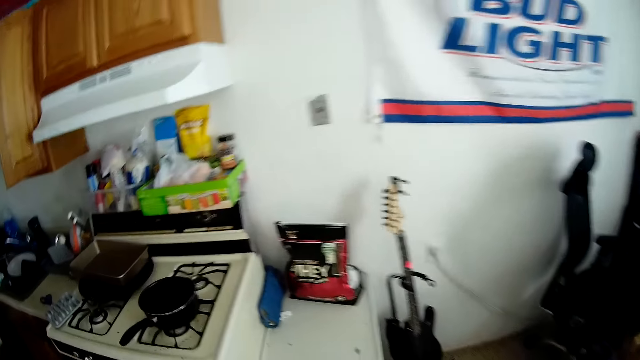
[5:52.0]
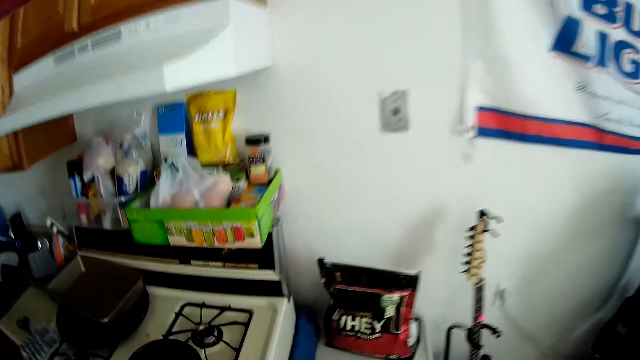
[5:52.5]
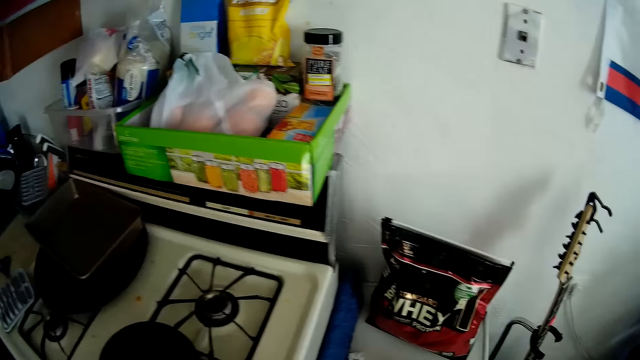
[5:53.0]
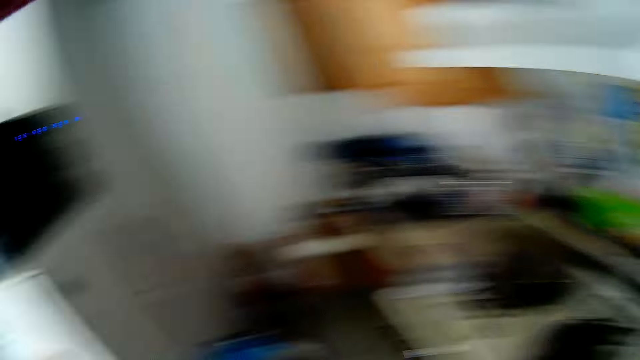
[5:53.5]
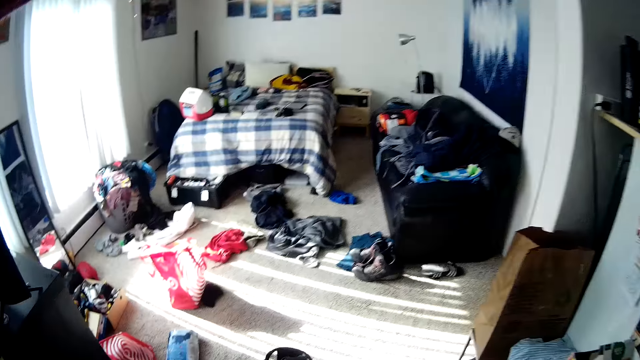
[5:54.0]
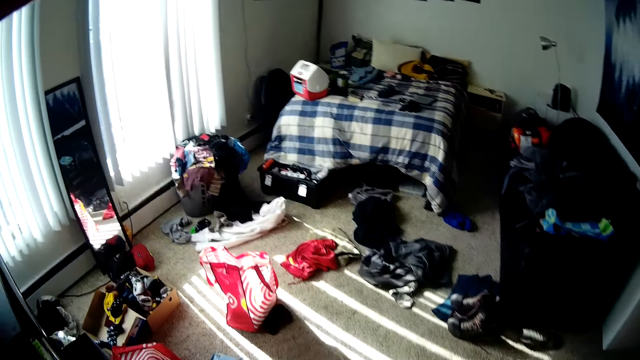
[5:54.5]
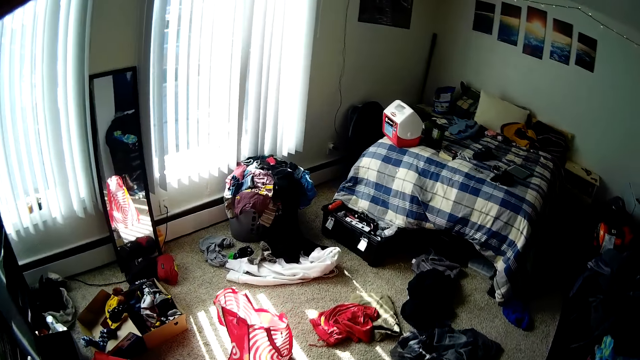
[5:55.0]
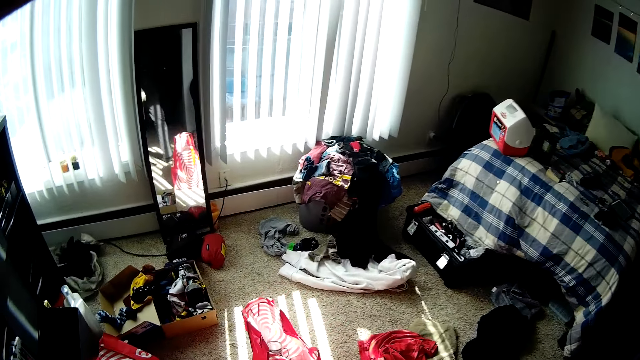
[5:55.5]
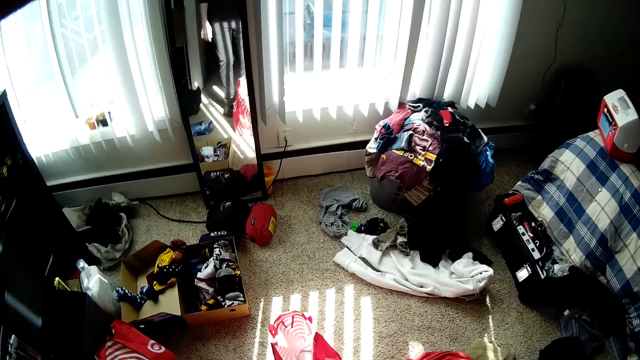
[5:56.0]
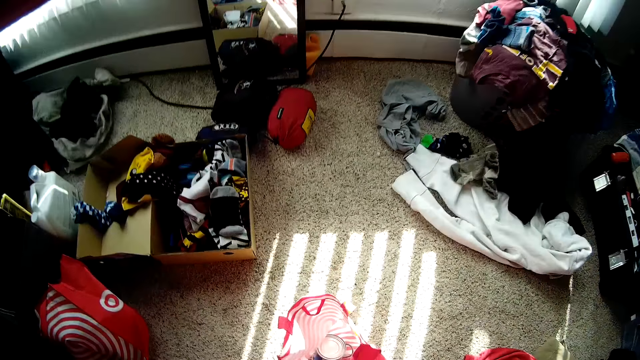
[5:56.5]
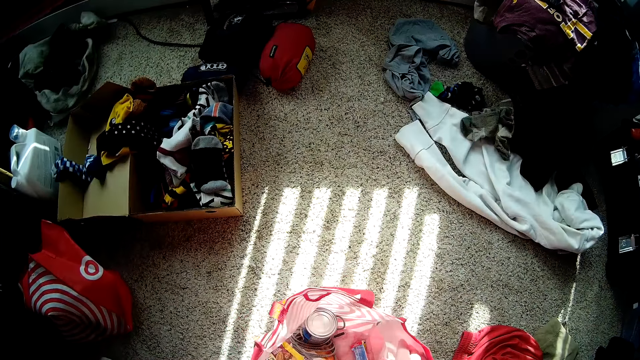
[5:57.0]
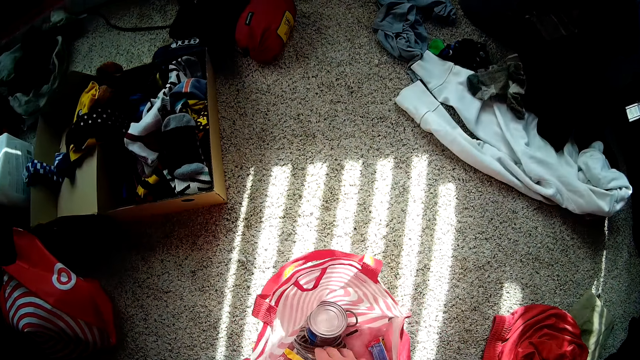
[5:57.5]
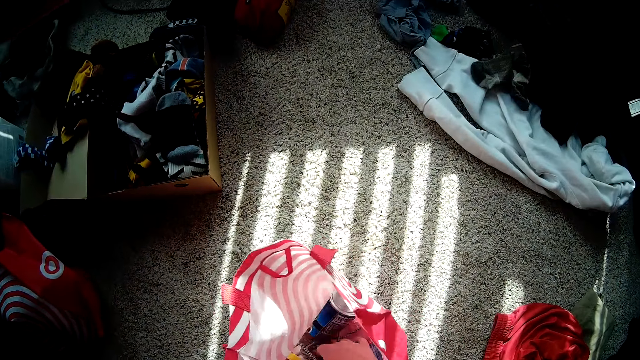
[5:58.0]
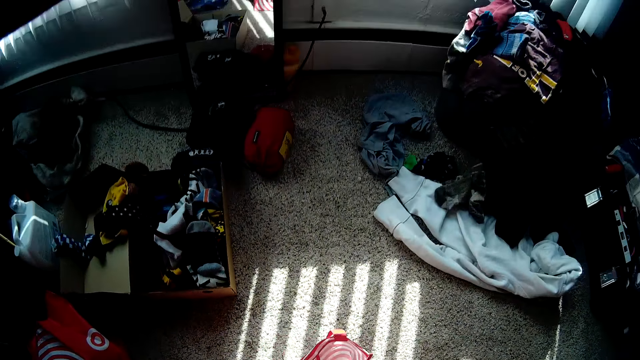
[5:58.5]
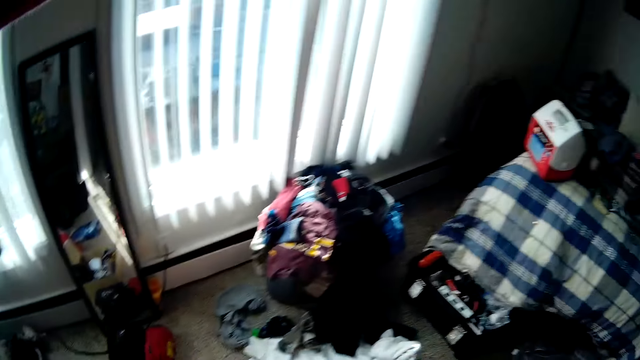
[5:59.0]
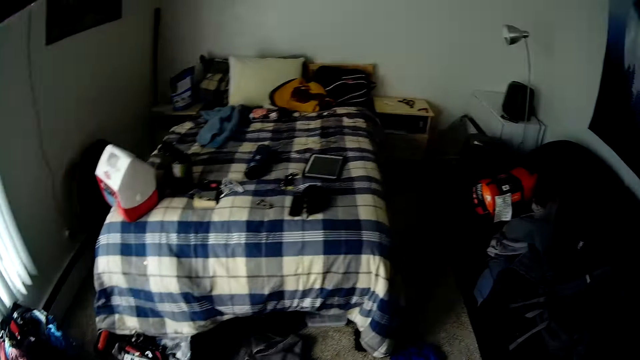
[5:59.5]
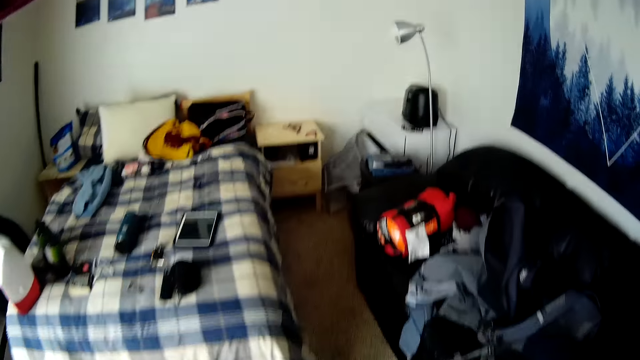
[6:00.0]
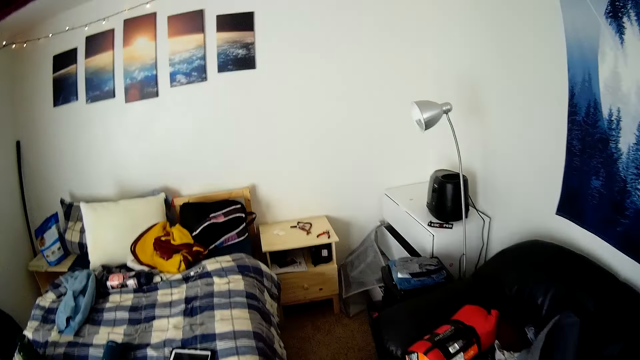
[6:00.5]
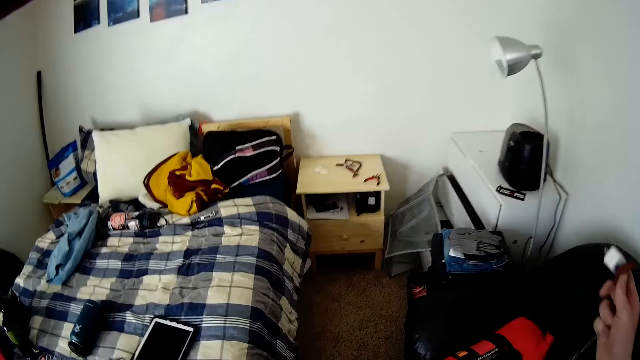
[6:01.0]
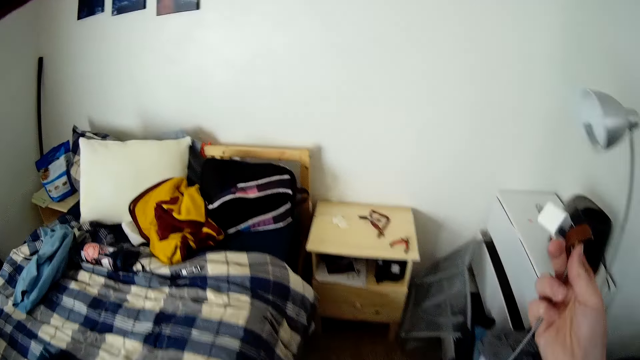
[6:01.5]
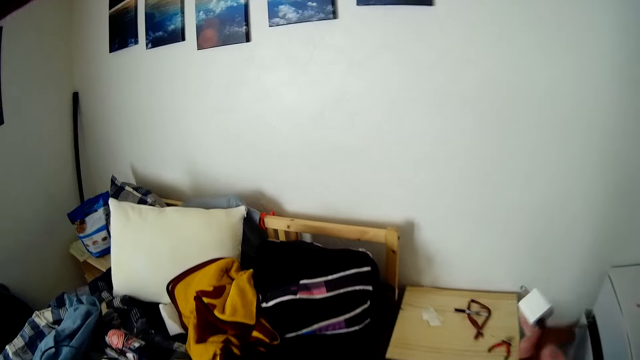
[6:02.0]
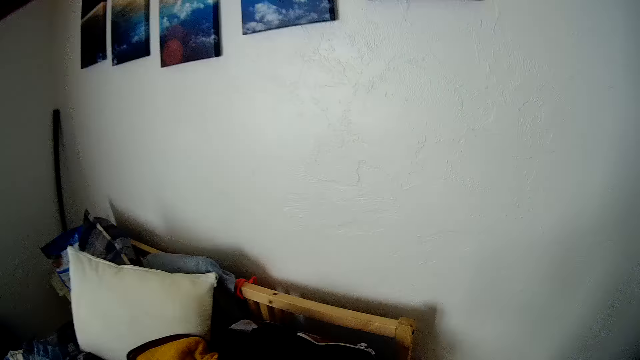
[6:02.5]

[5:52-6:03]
The camera wearer picks up a charger adapter from a fabric bag with his right hand. He walks around the room and stretches the charger adapter.

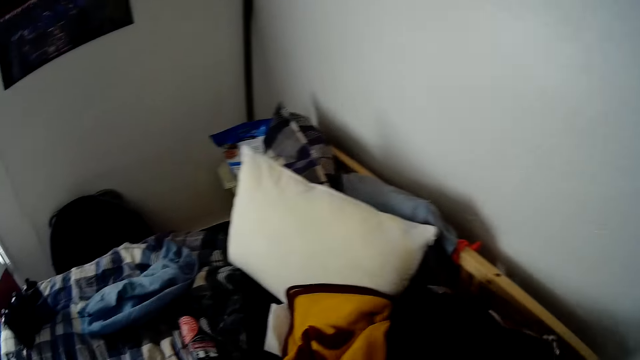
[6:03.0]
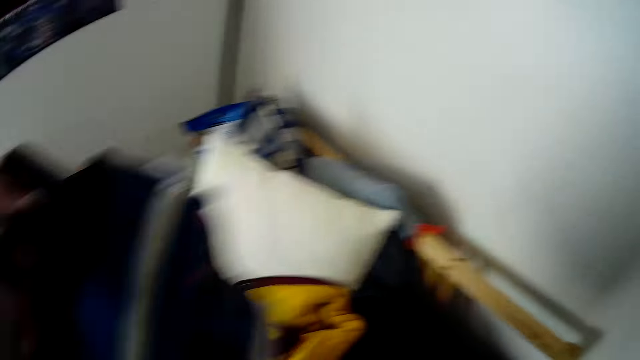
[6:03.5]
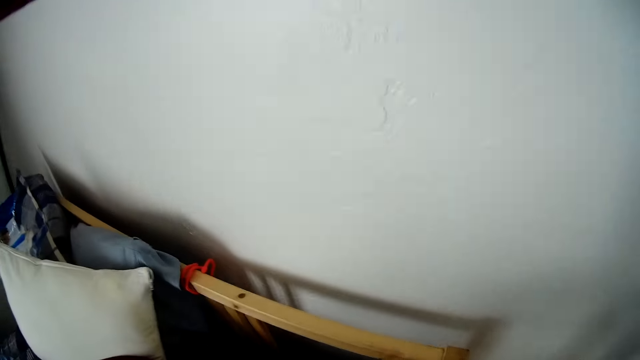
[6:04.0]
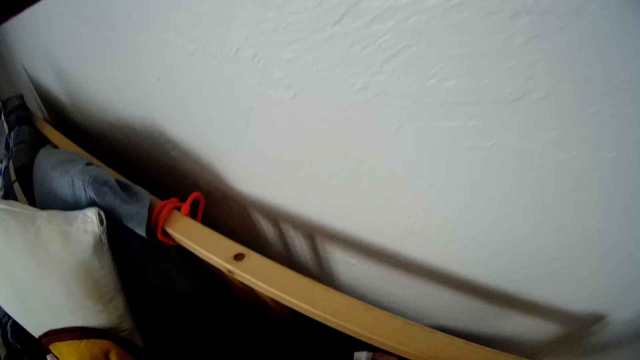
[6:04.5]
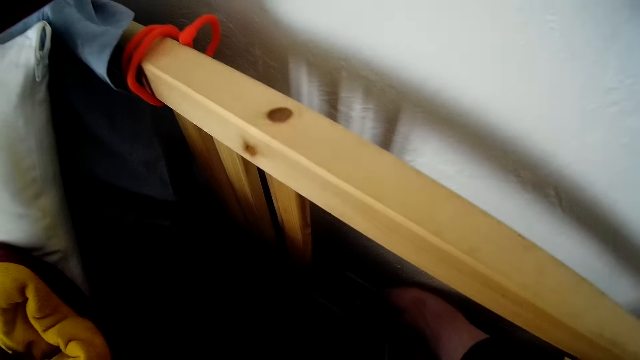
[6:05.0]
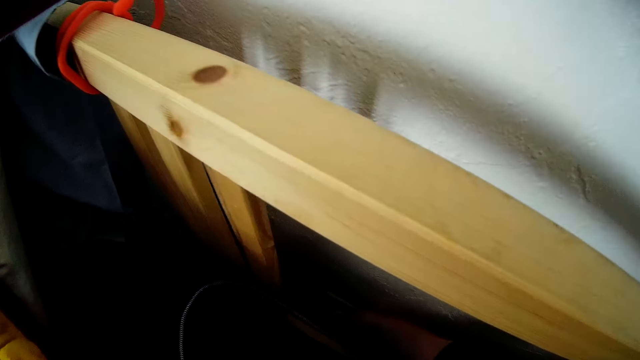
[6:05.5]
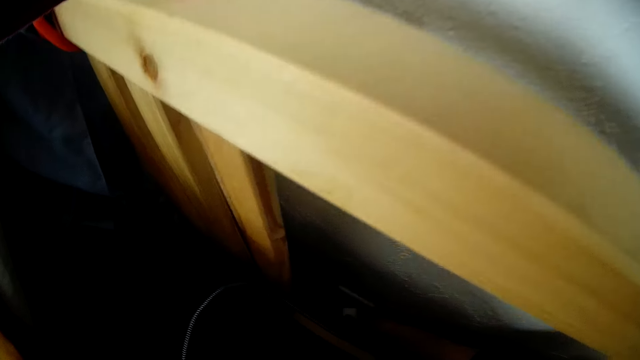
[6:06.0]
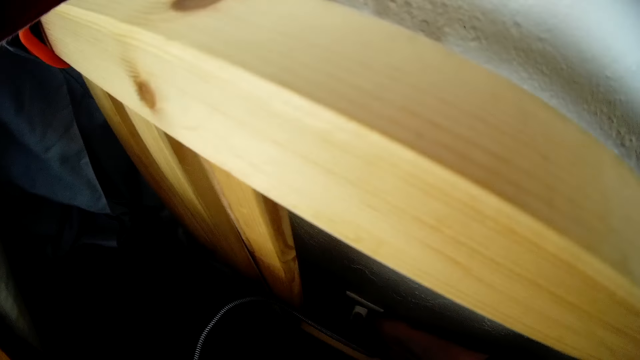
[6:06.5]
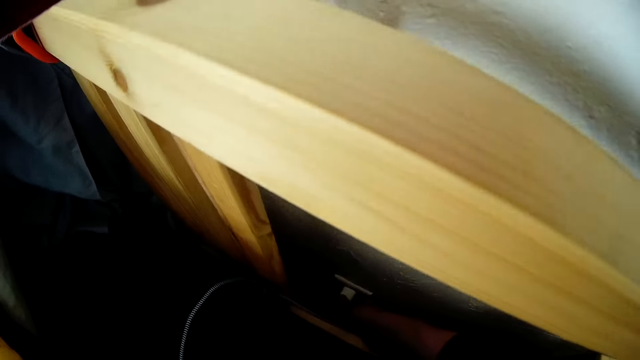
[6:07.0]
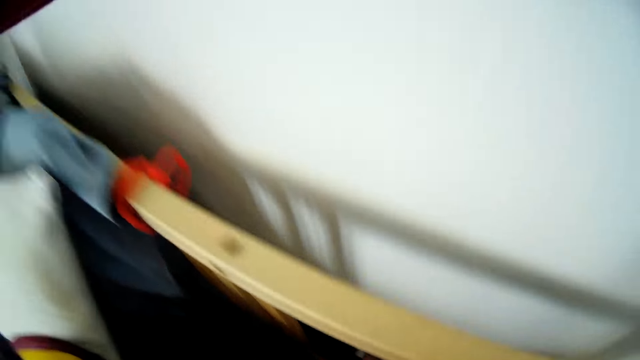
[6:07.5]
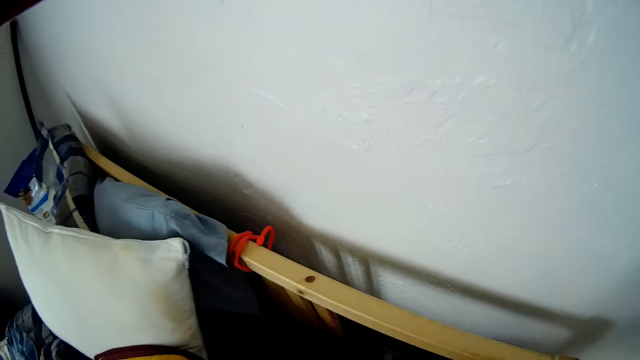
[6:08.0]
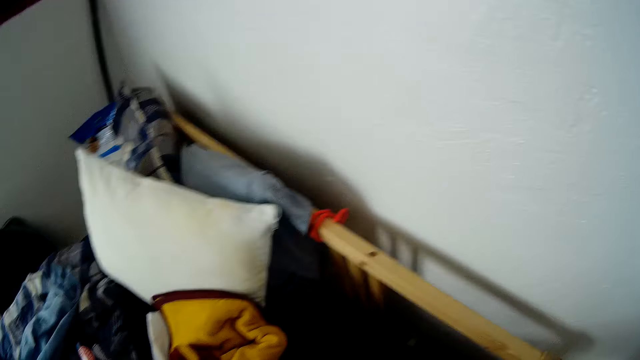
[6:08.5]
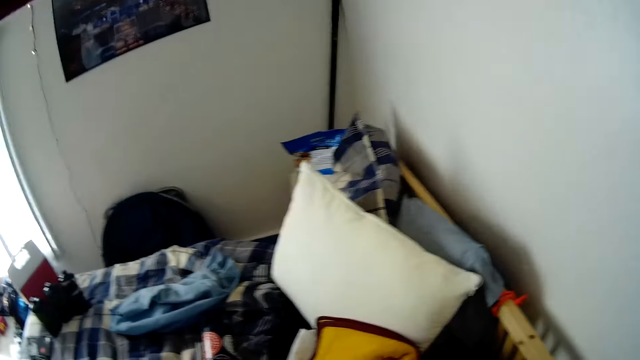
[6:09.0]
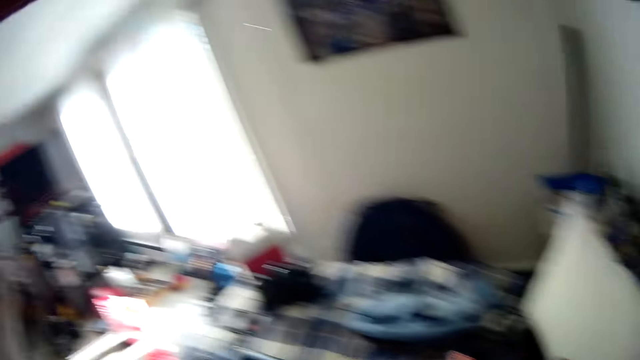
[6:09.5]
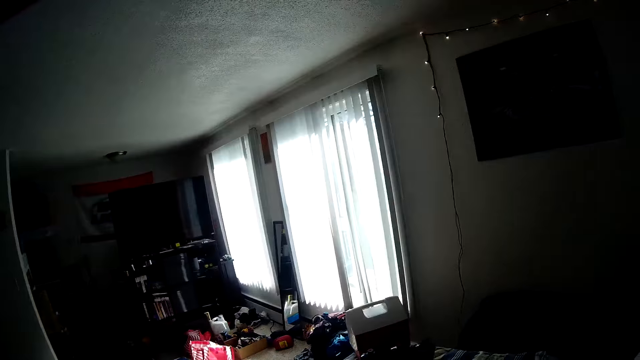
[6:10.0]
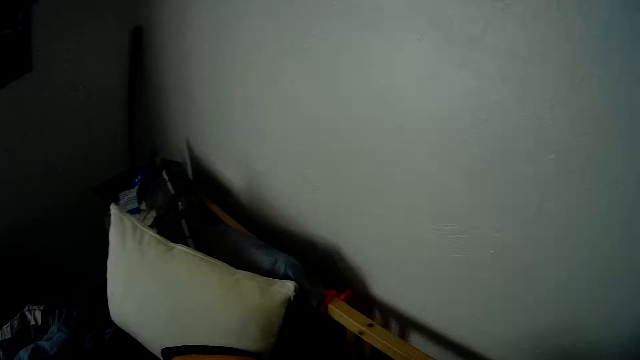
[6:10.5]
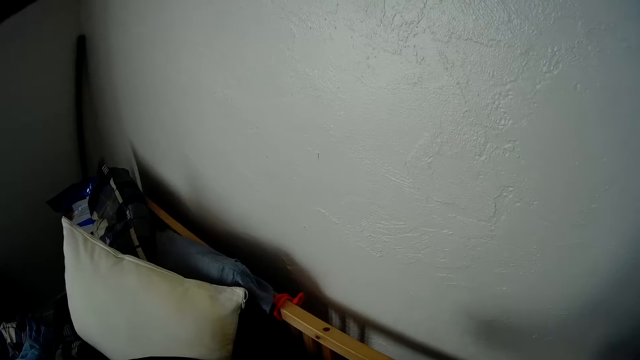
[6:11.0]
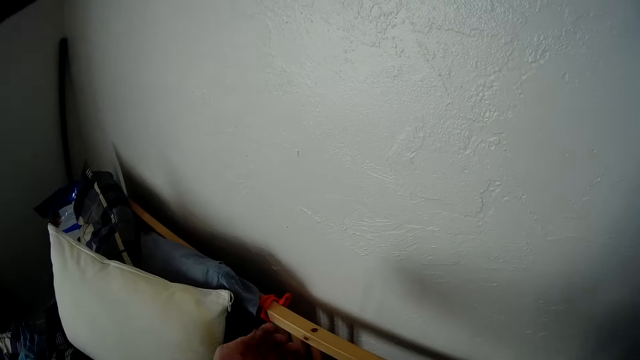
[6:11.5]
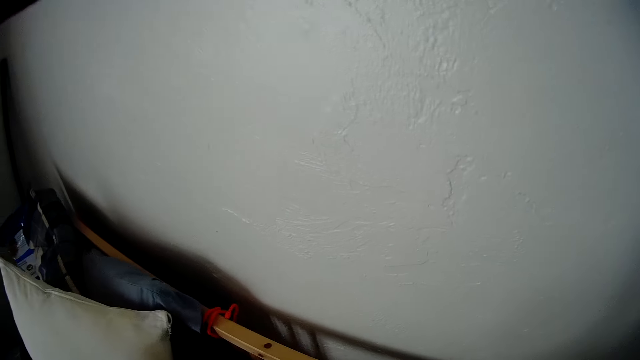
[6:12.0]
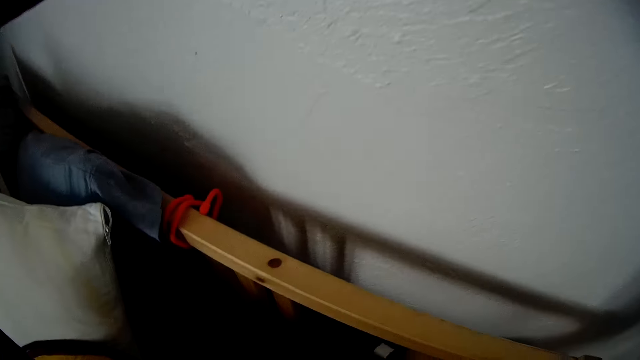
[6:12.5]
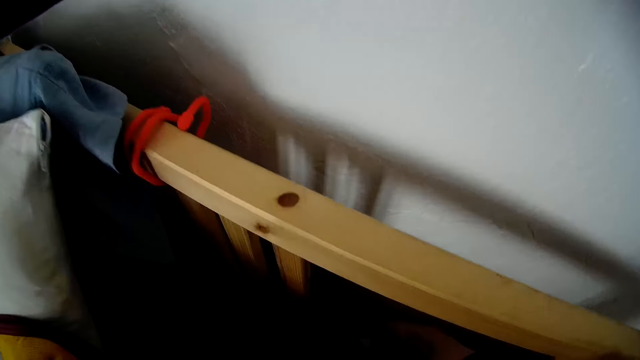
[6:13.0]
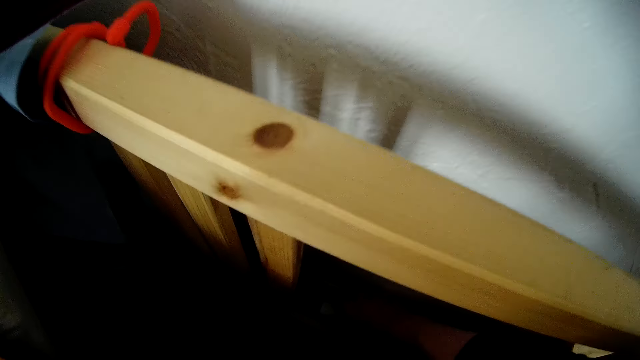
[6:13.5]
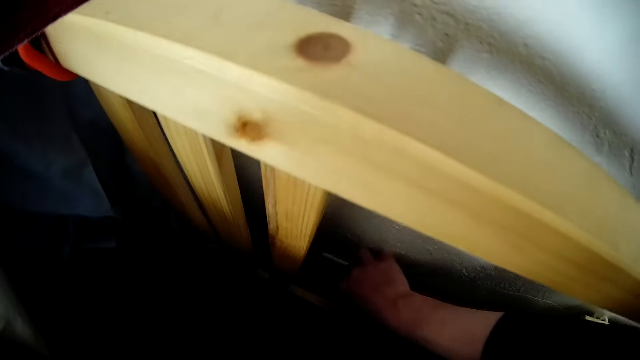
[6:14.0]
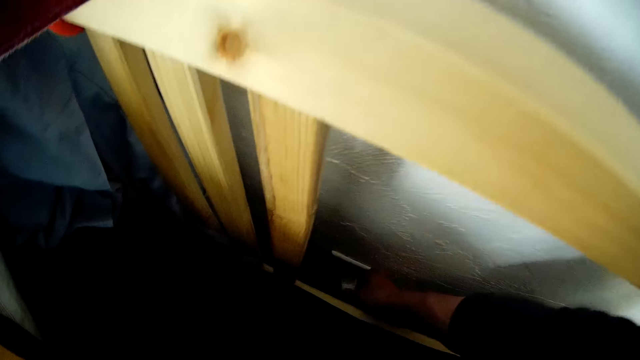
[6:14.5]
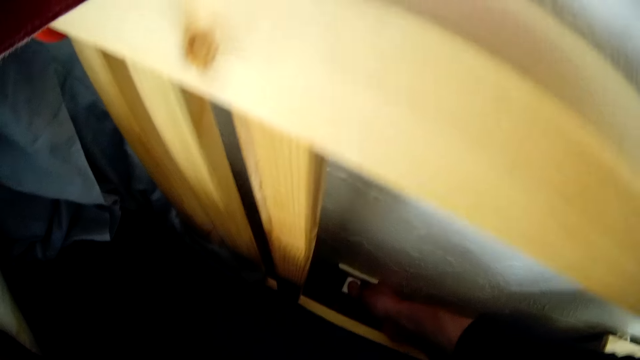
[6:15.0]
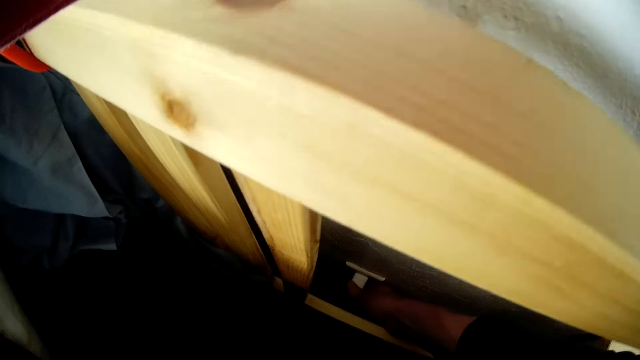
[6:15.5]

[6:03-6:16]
The camera wearer moves a blanket on the bed. He removes the bag from the headboard. He touches a wall socket. He plugs his phone charger on the socket with his right hand. He stretches his hands. He puts a charger adapter on the wall socket. He adjusts the phone charger on the socket with his right hand.
